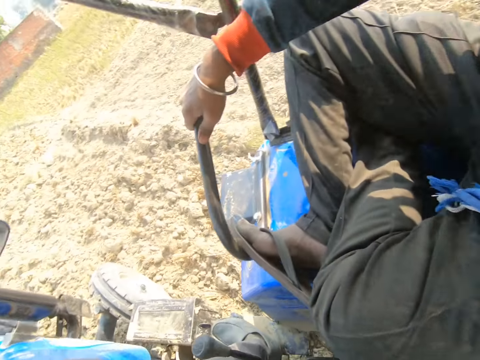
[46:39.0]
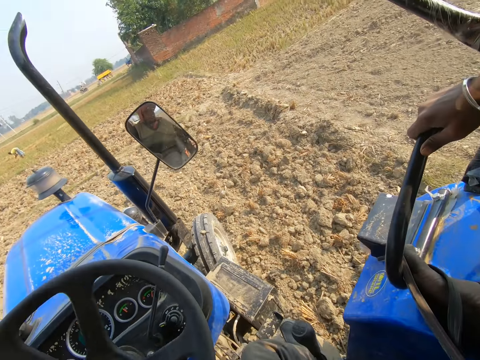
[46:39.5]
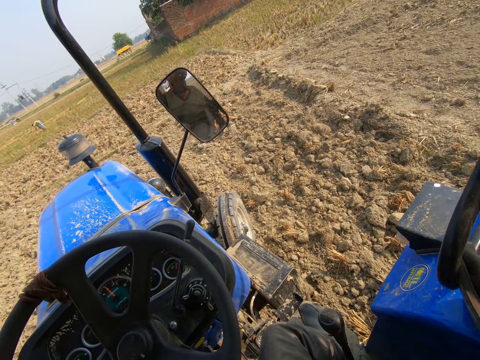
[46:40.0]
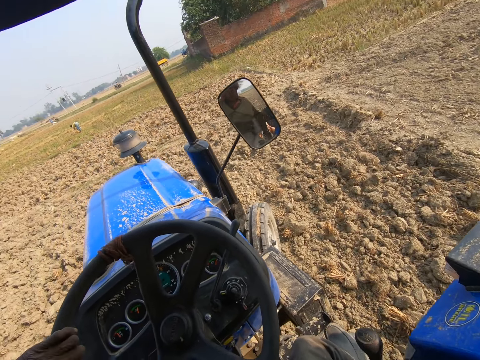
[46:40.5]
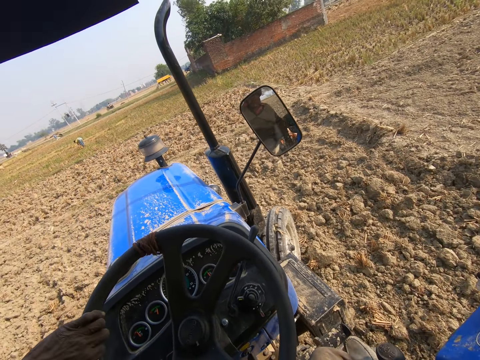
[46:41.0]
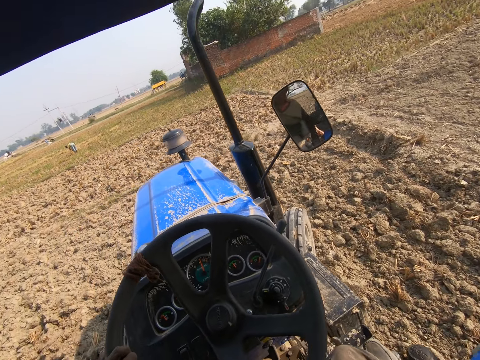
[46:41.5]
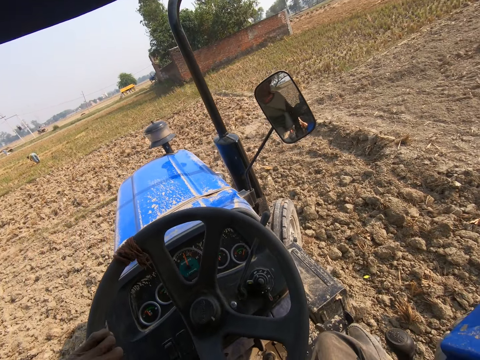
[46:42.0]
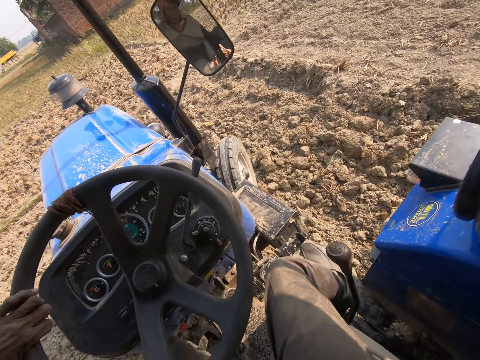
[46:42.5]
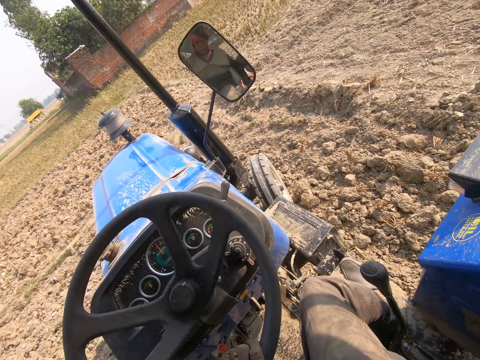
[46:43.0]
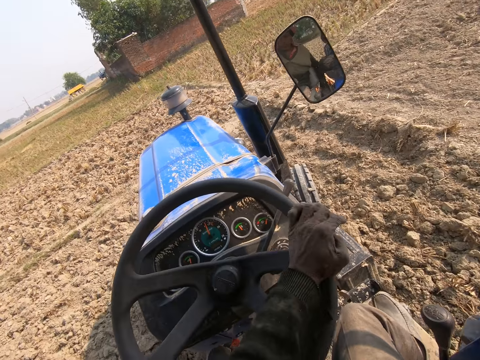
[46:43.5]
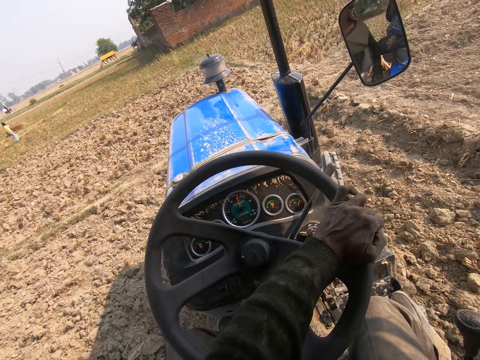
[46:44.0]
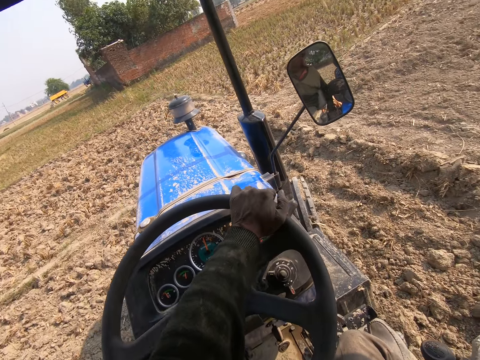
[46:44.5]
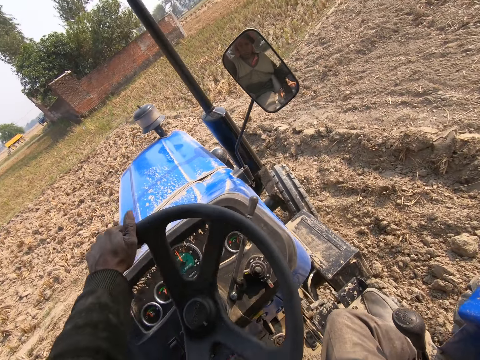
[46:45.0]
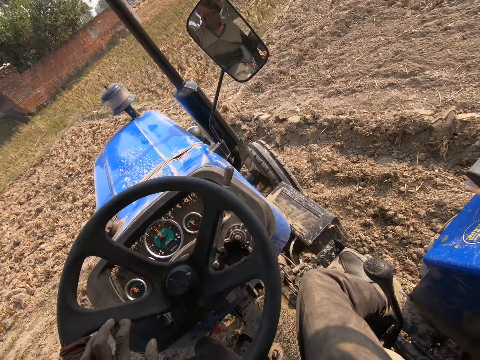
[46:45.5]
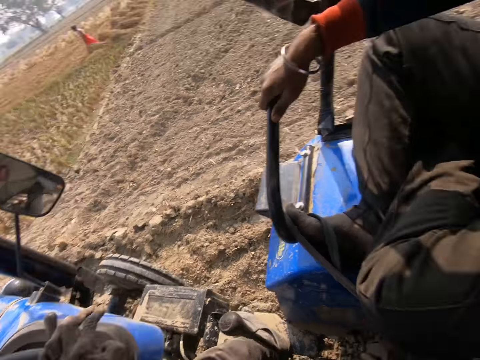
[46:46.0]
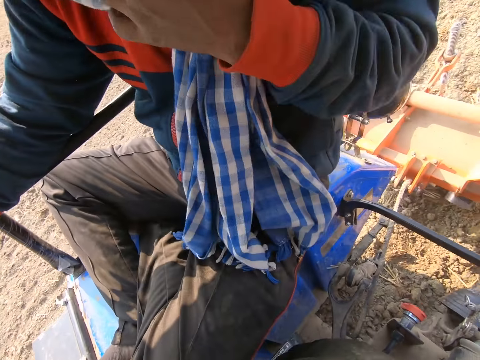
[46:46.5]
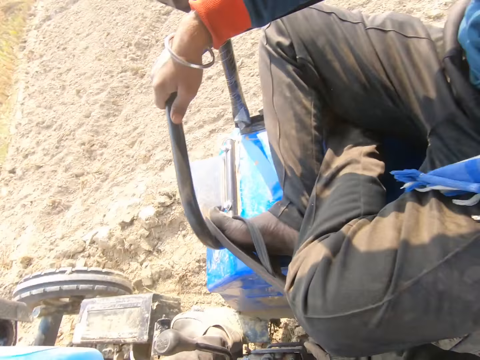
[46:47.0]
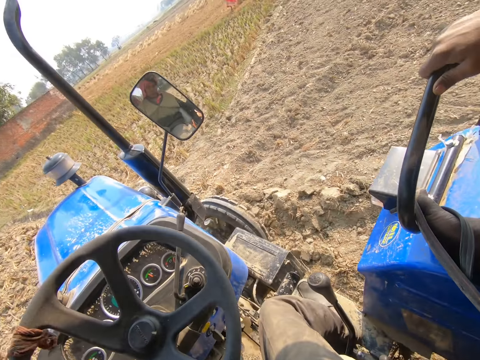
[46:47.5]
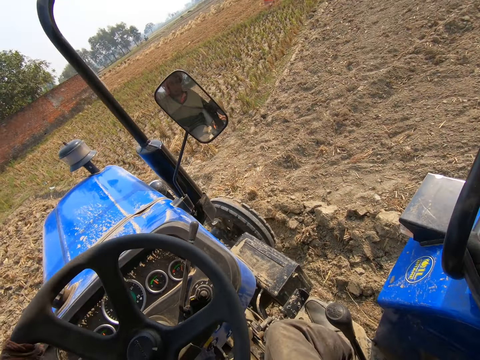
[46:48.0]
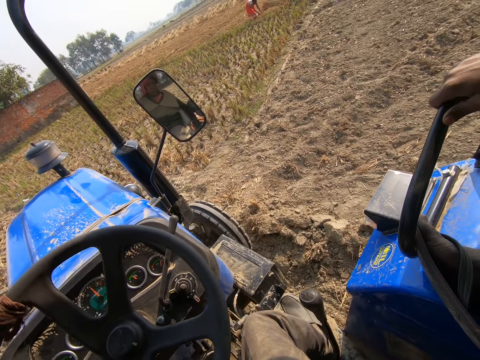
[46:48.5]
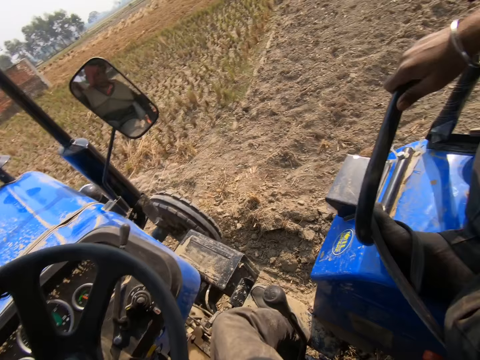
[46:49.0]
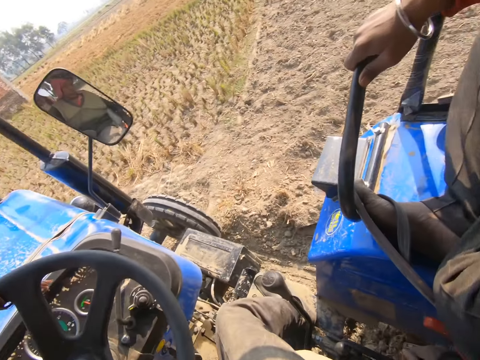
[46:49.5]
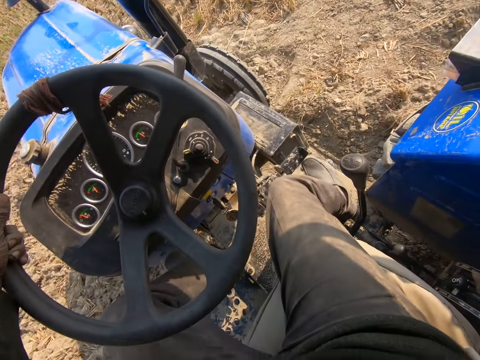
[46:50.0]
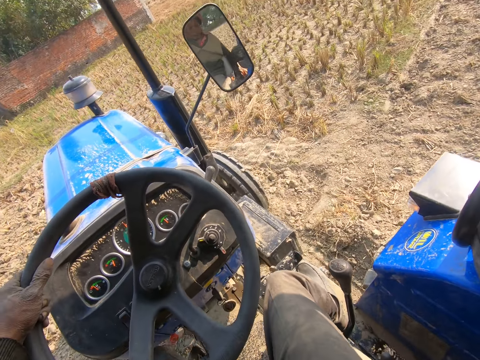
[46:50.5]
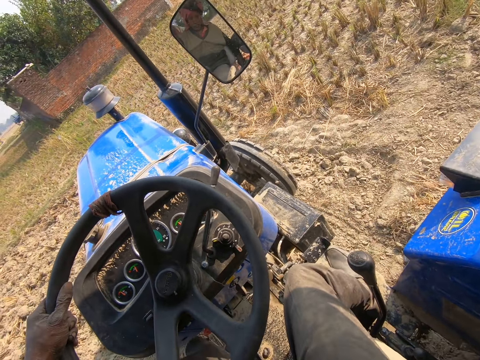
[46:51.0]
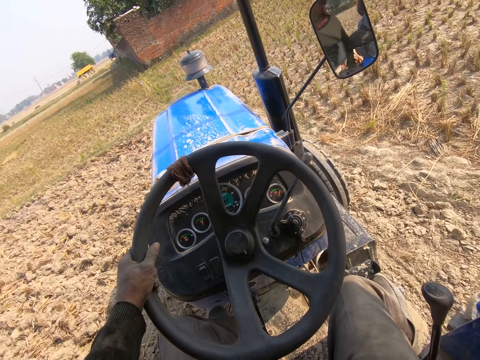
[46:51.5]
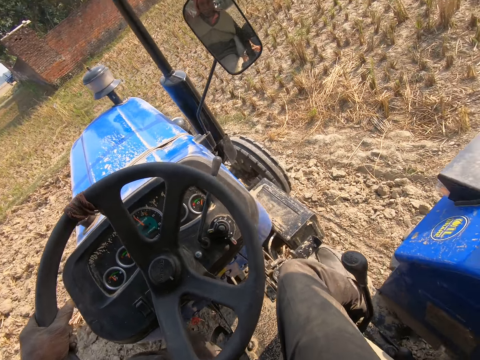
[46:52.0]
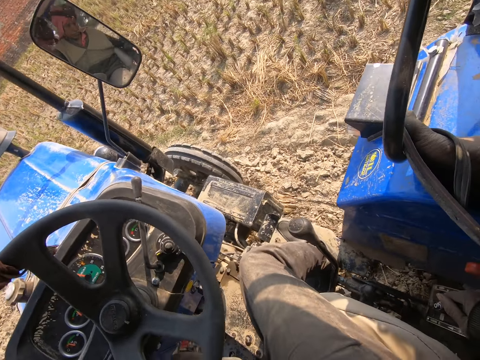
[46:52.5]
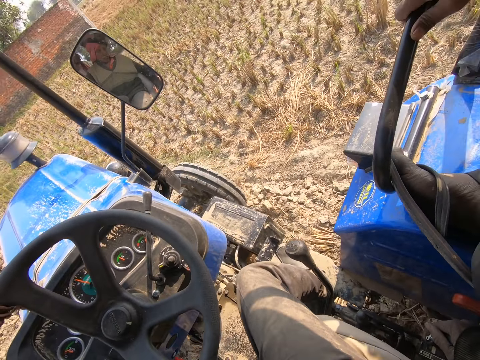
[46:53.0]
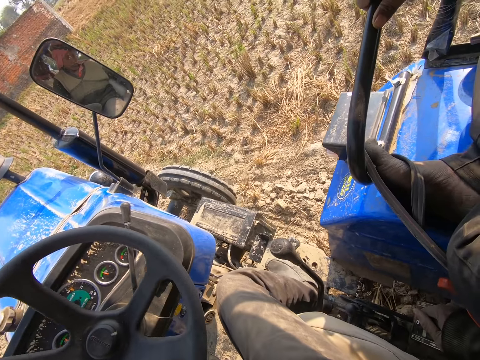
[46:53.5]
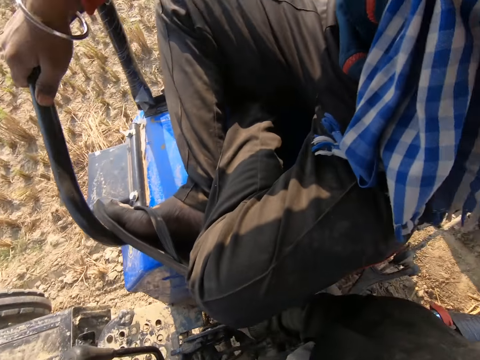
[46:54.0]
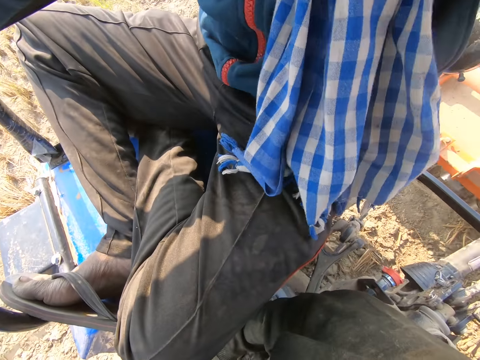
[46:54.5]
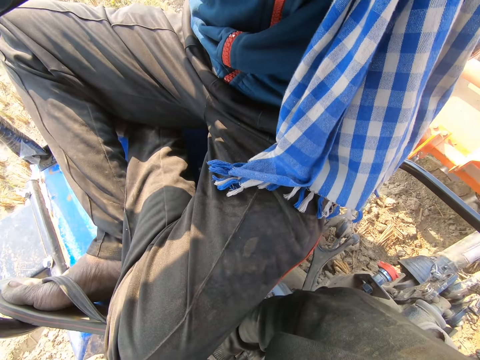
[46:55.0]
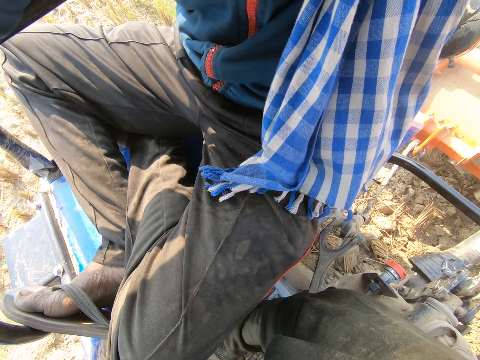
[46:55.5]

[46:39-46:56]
A lady does something. The camera wearer drives the tractor. A man looks around. The camera wearer converses. They drive the tractor.

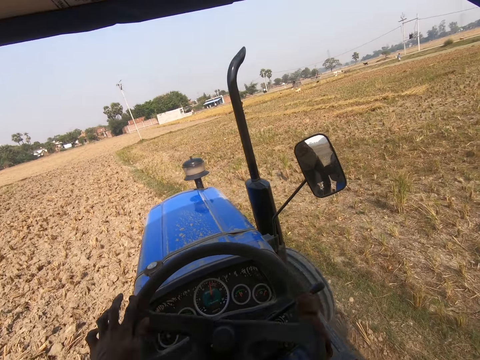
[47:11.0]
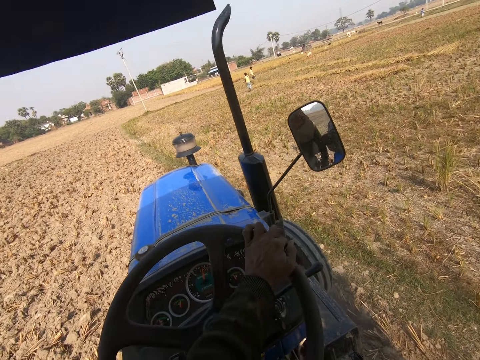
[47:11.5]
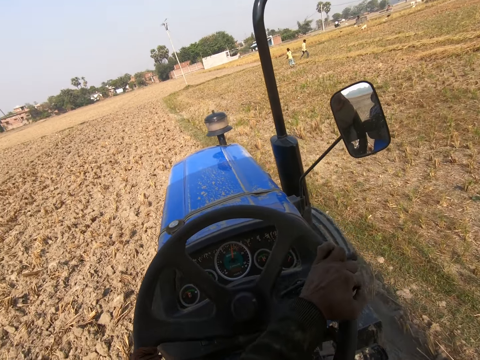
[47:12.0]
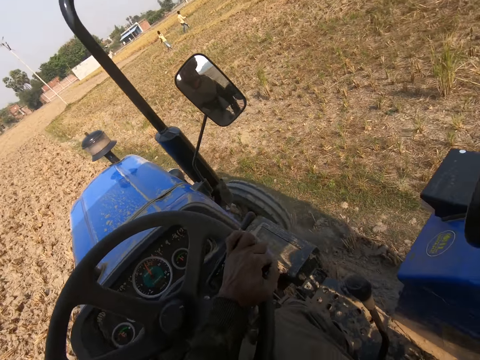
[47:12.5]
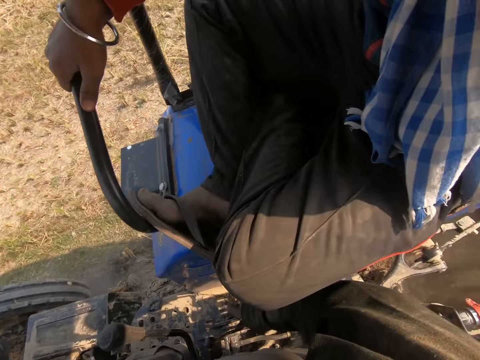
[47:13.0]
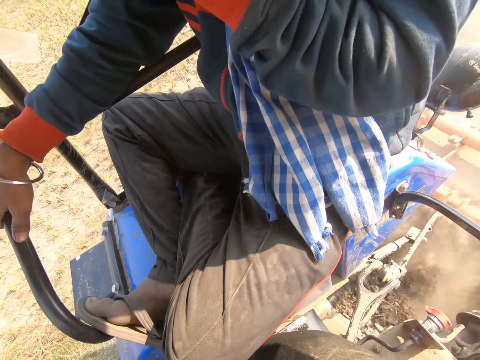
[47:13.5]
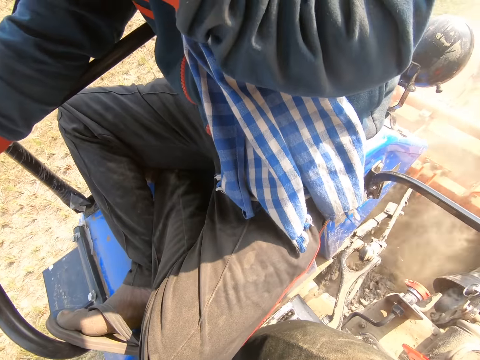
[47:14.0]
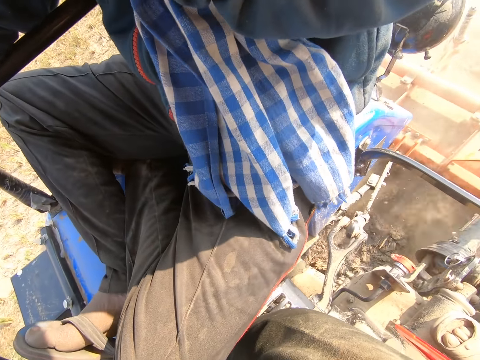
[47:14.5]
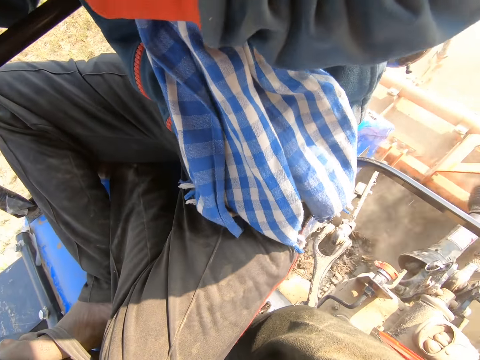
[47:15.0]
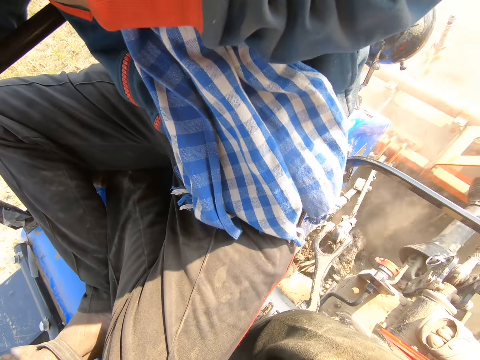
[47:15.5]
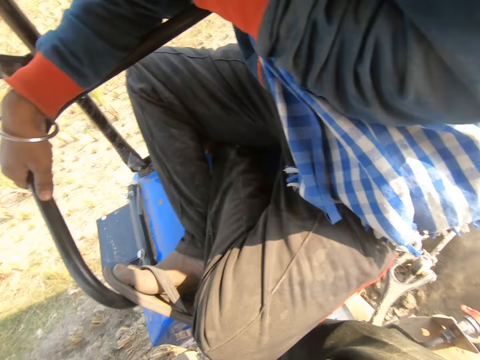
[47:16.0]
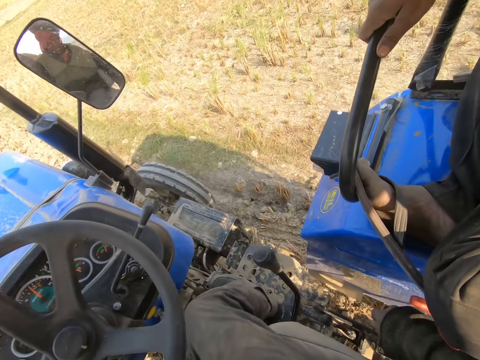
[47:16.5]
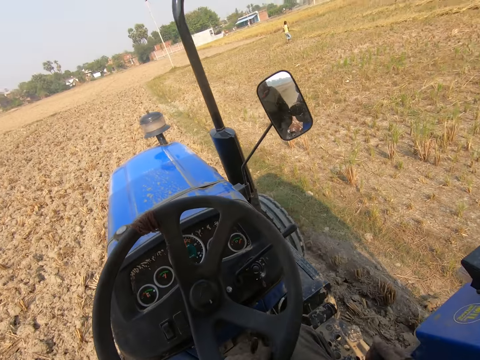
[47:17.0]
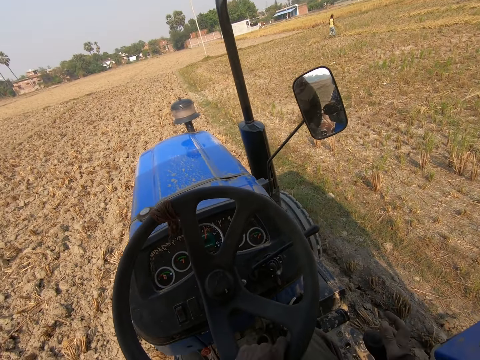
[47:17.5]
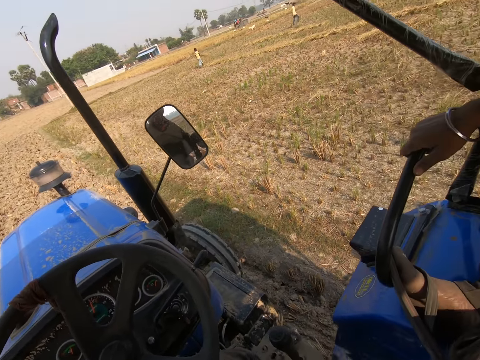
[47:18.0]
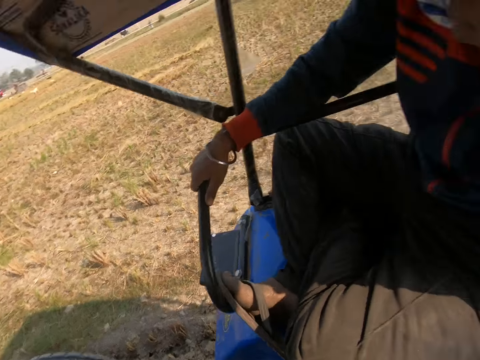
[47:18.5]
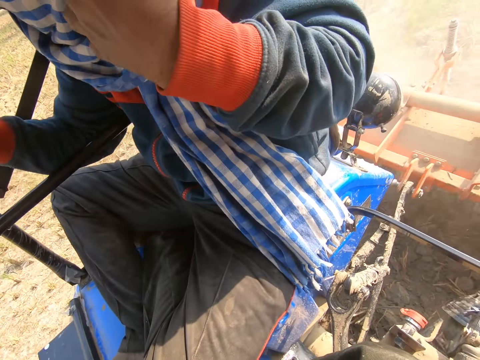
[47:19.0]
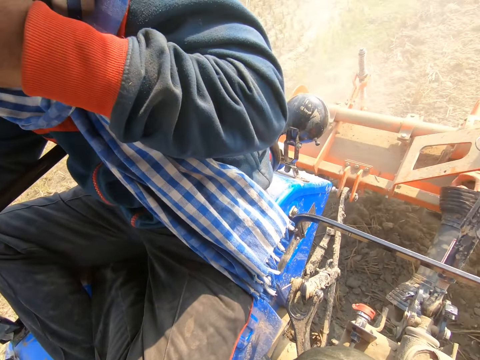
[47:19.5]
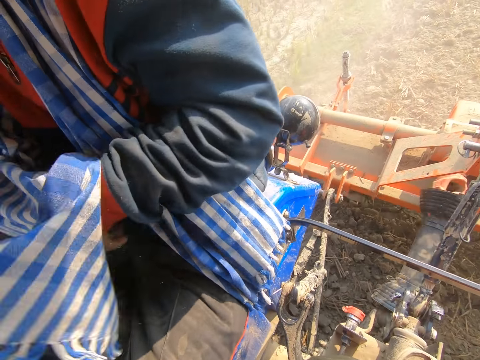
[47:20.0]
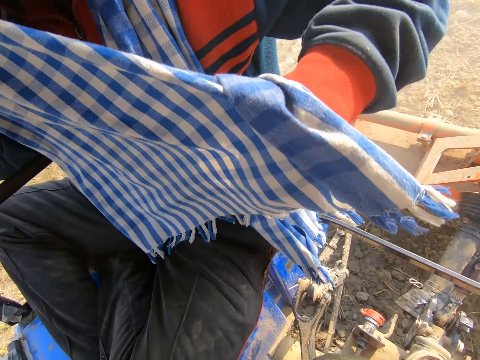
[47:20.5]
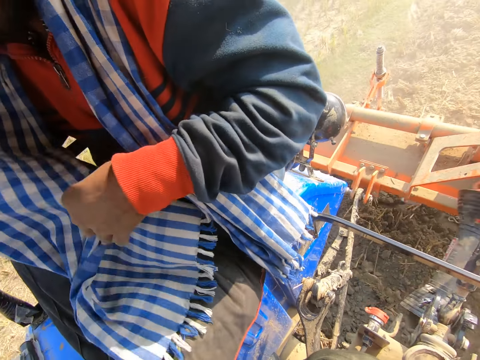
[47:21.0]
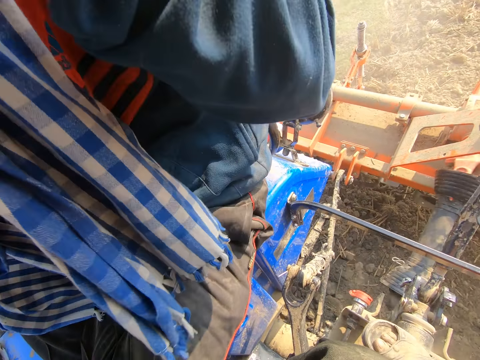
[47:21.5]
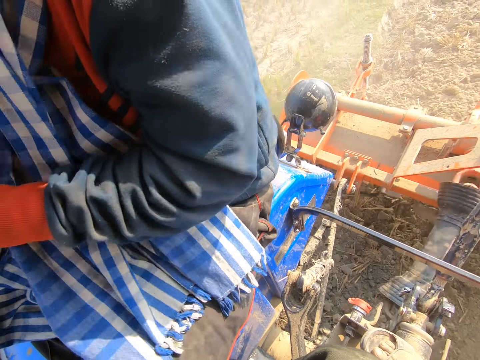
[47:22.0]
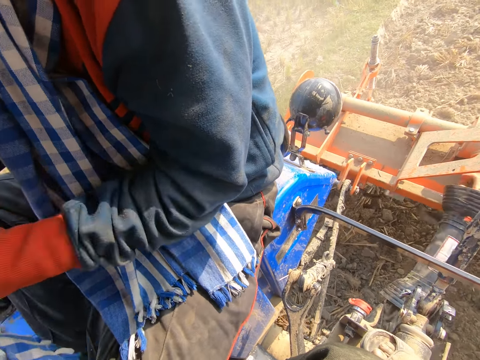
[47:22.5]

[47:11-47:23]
A lady walks around. A man walks around. The camera wearer drives the tractor. The man walks around. Another man touches the scarf and adjusts his muffler with his hands.
